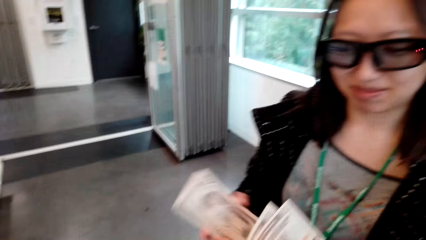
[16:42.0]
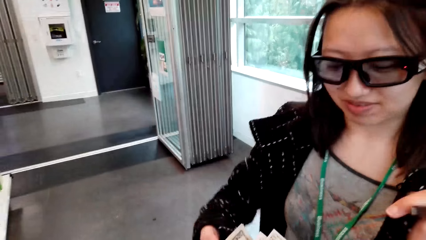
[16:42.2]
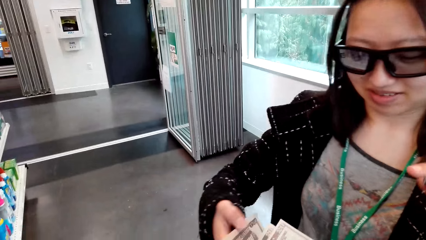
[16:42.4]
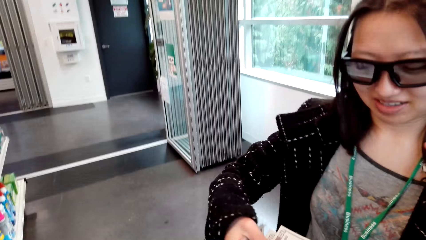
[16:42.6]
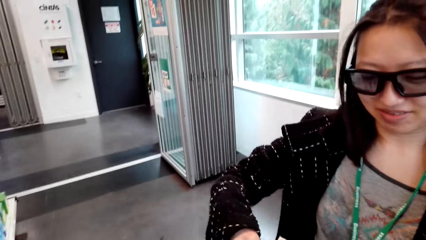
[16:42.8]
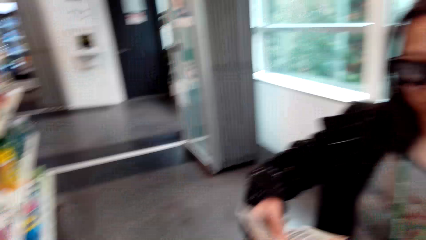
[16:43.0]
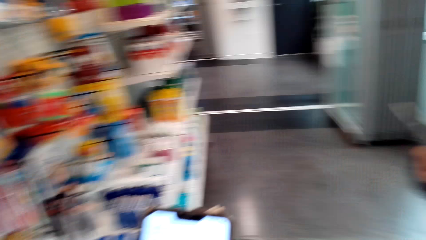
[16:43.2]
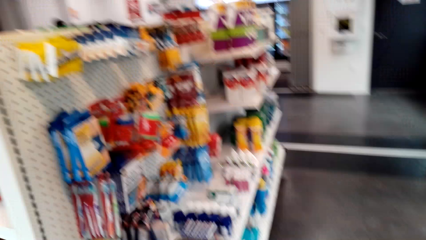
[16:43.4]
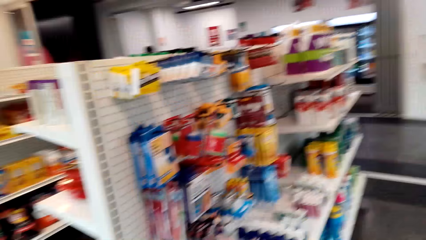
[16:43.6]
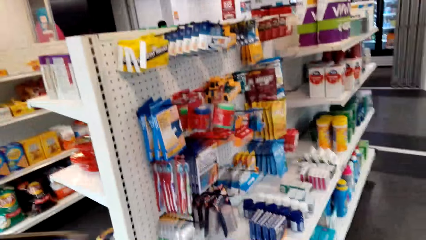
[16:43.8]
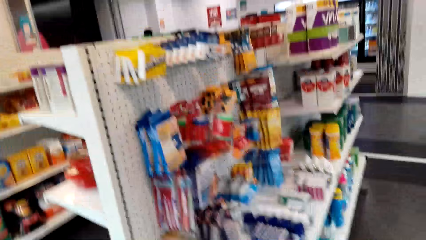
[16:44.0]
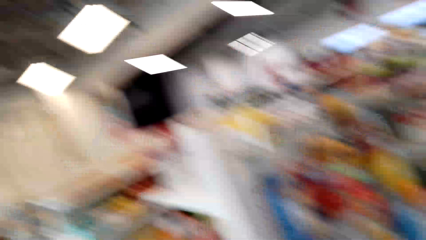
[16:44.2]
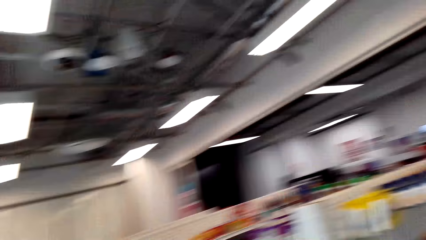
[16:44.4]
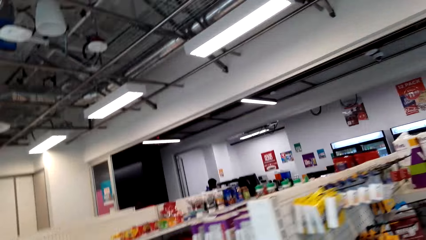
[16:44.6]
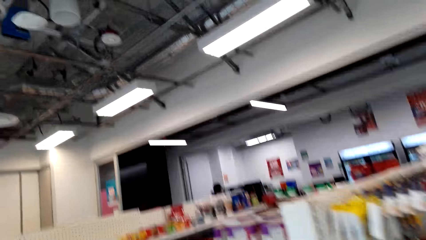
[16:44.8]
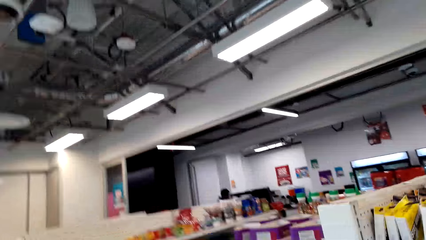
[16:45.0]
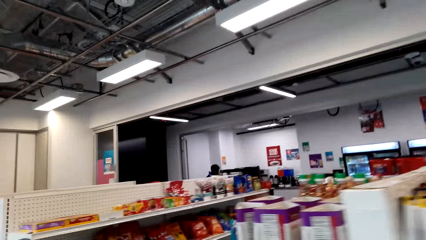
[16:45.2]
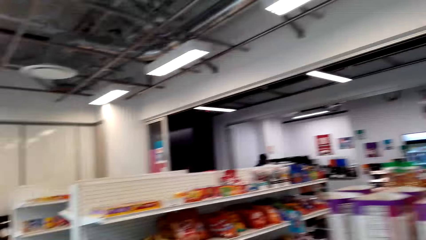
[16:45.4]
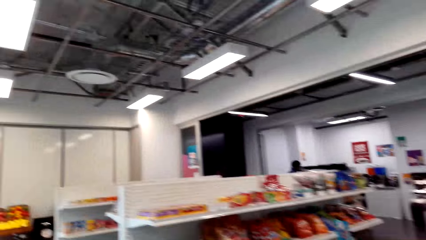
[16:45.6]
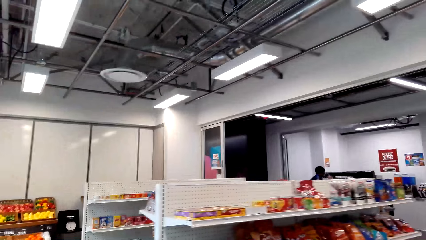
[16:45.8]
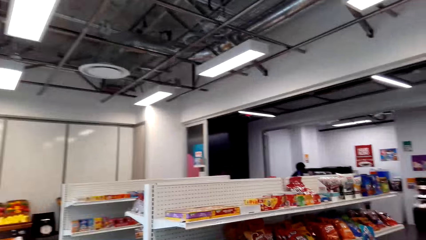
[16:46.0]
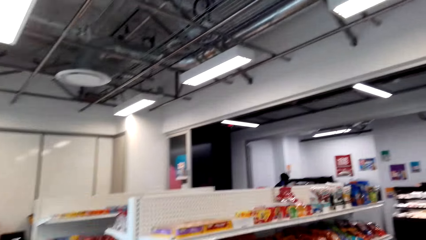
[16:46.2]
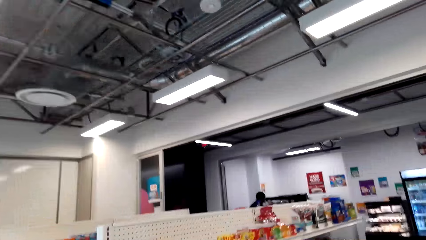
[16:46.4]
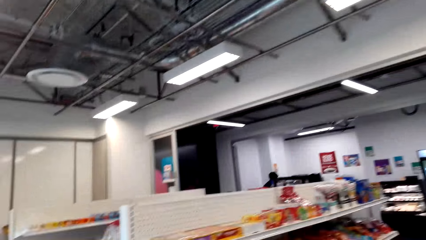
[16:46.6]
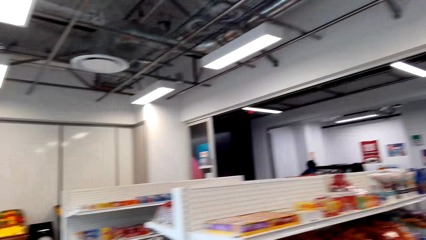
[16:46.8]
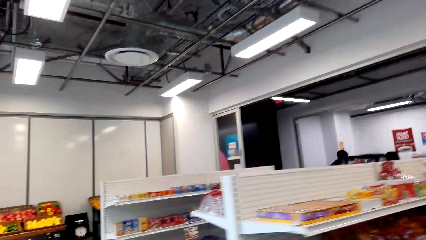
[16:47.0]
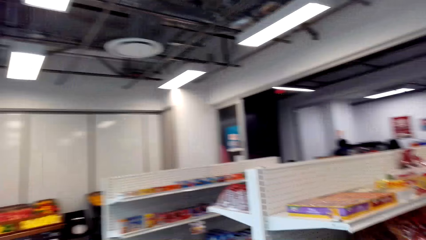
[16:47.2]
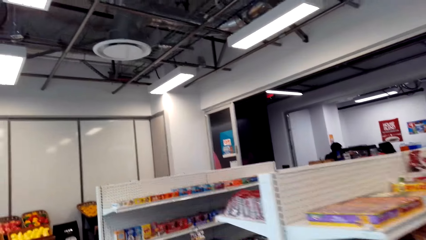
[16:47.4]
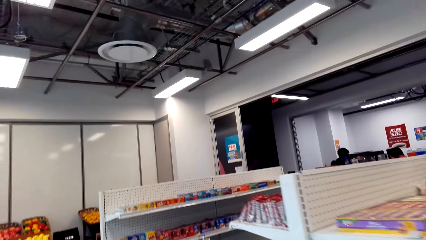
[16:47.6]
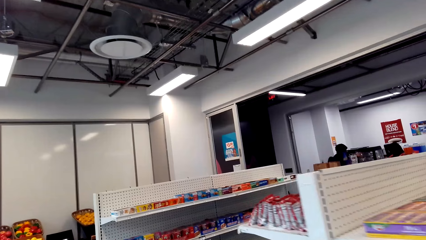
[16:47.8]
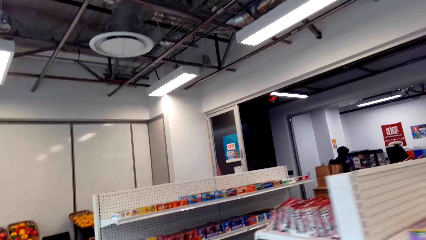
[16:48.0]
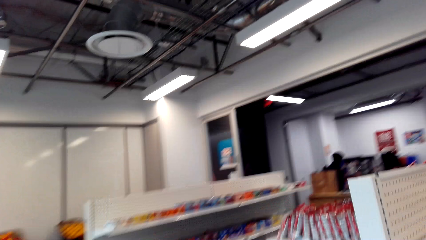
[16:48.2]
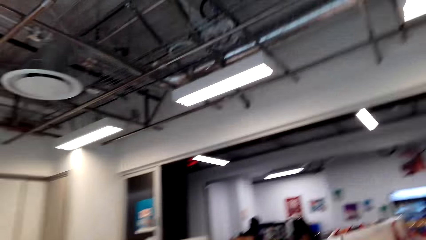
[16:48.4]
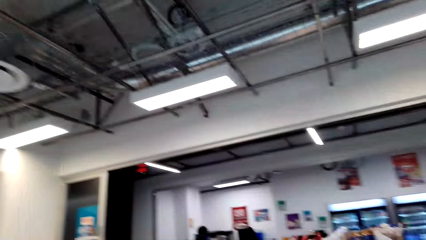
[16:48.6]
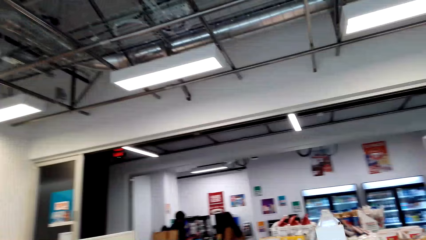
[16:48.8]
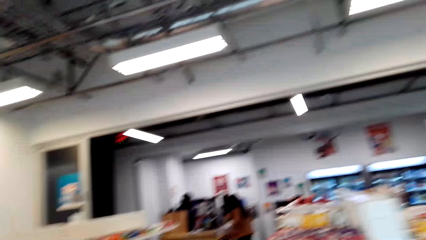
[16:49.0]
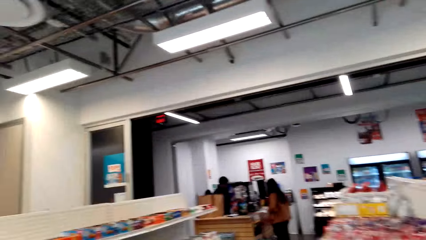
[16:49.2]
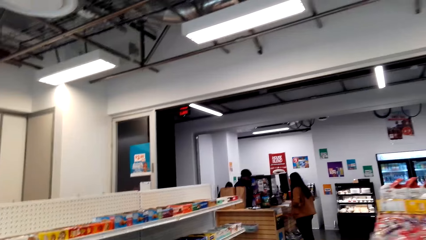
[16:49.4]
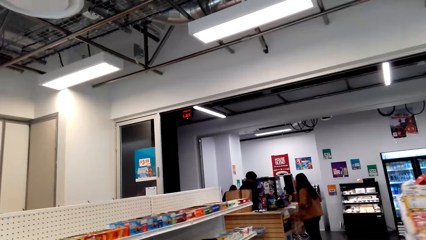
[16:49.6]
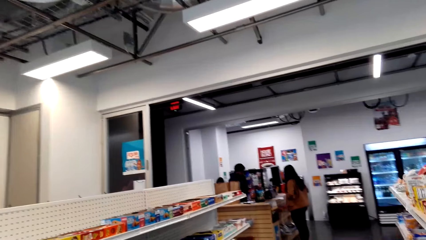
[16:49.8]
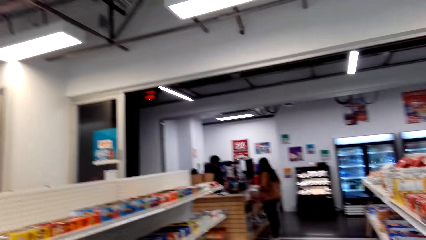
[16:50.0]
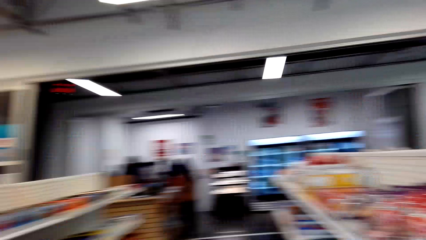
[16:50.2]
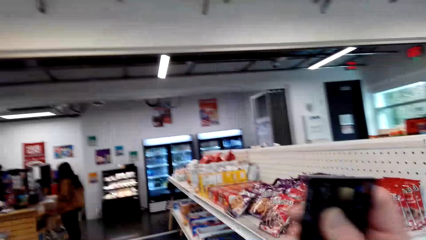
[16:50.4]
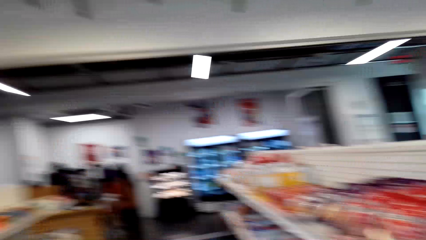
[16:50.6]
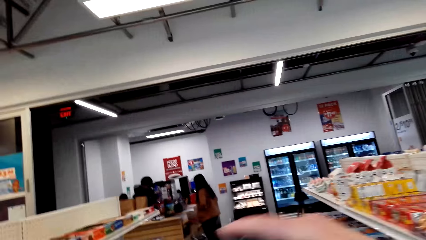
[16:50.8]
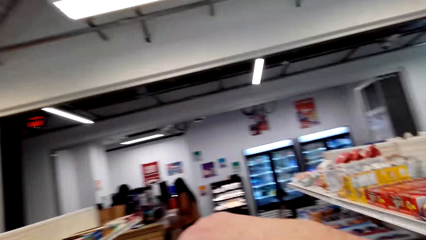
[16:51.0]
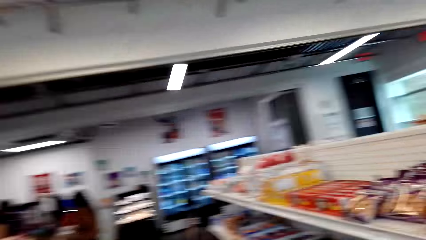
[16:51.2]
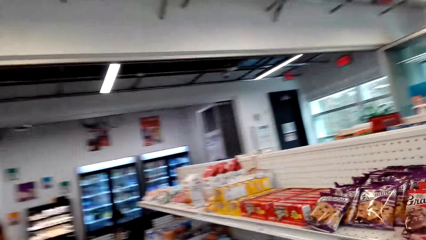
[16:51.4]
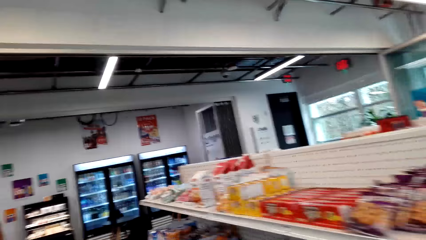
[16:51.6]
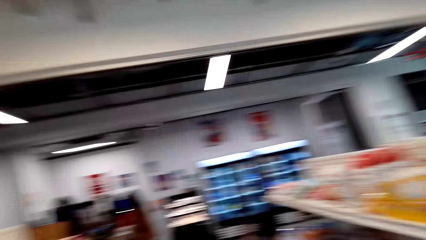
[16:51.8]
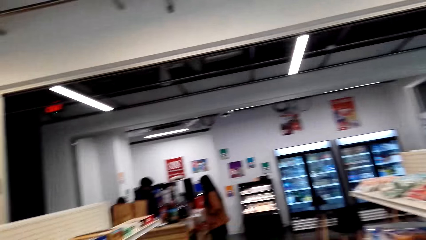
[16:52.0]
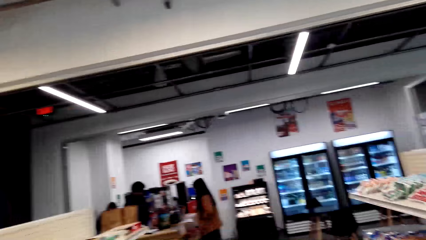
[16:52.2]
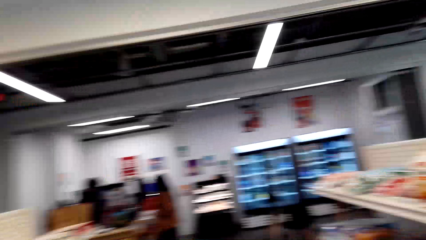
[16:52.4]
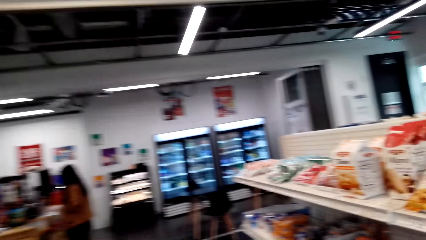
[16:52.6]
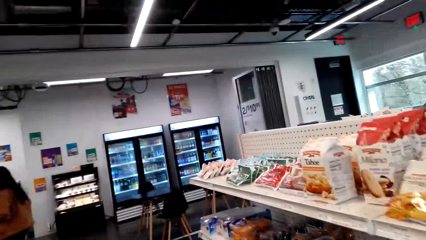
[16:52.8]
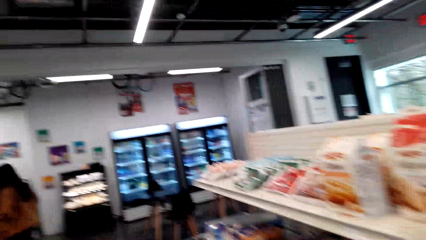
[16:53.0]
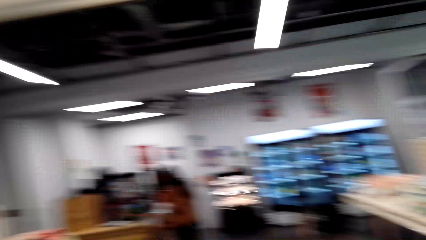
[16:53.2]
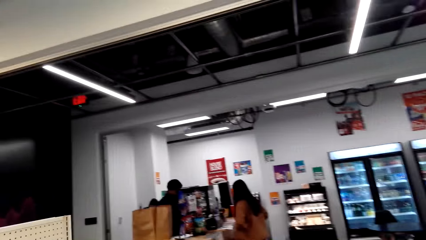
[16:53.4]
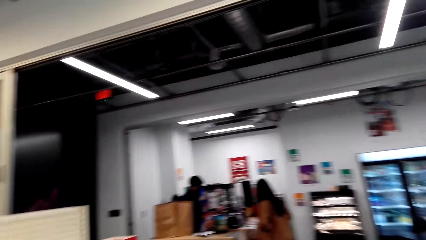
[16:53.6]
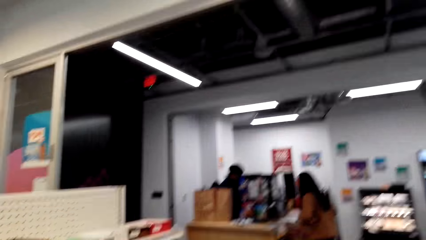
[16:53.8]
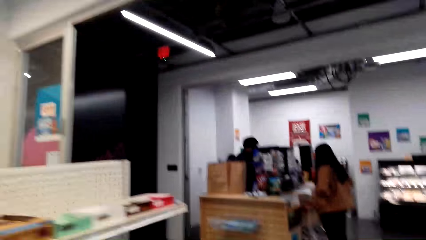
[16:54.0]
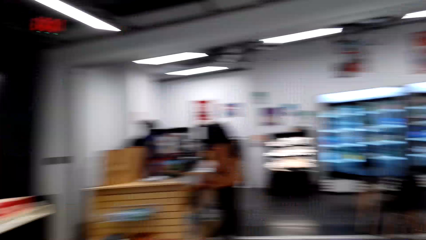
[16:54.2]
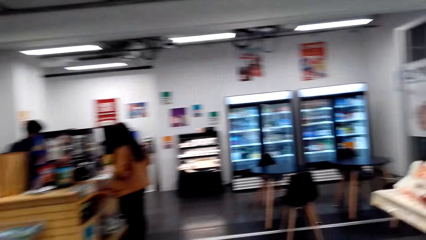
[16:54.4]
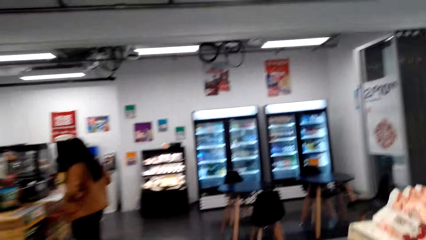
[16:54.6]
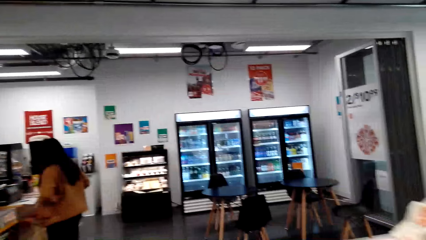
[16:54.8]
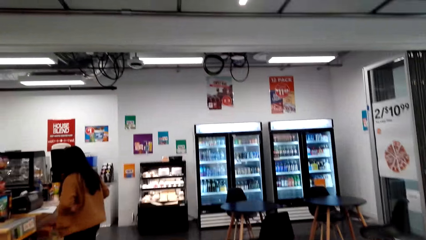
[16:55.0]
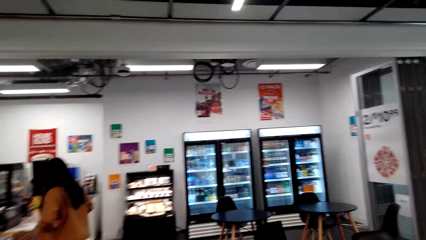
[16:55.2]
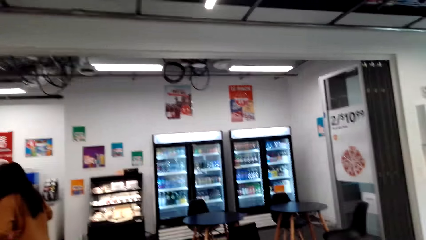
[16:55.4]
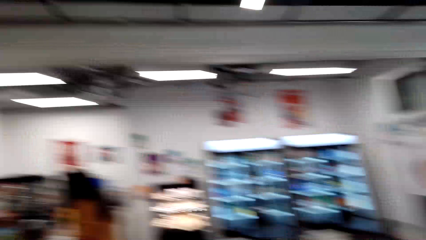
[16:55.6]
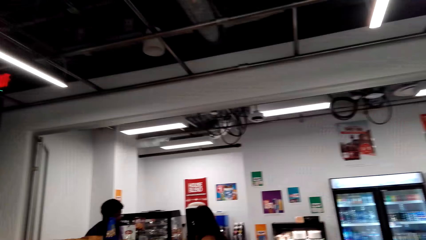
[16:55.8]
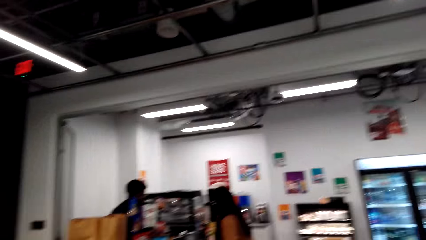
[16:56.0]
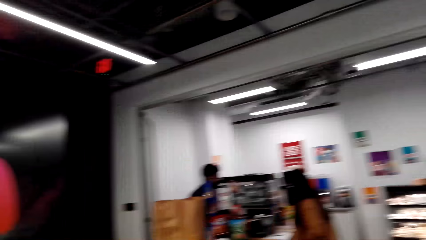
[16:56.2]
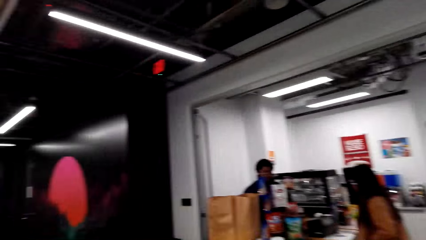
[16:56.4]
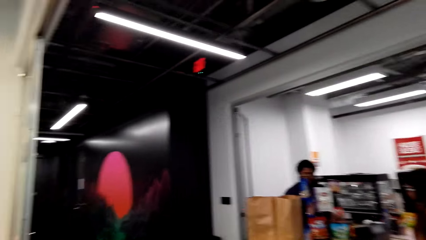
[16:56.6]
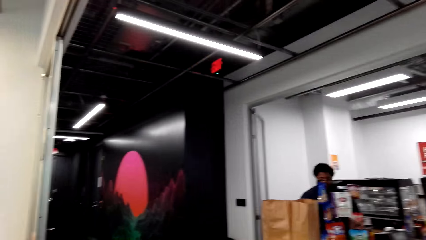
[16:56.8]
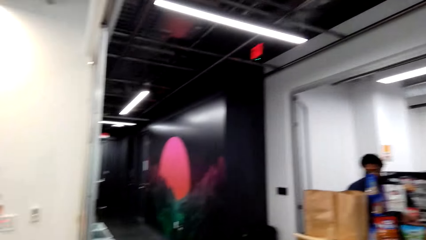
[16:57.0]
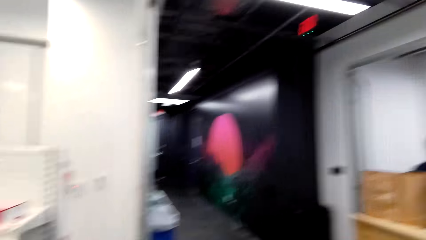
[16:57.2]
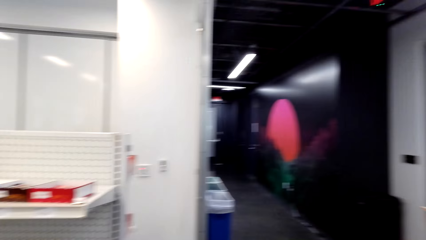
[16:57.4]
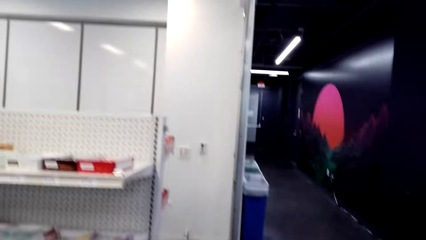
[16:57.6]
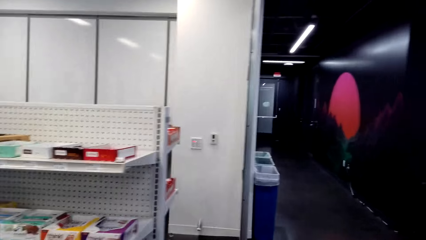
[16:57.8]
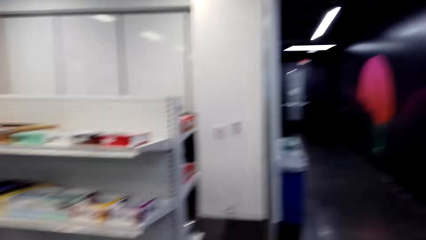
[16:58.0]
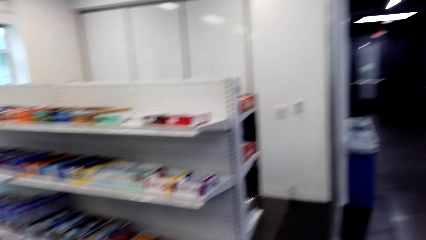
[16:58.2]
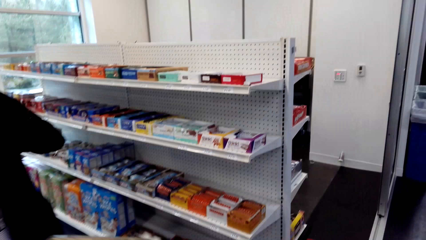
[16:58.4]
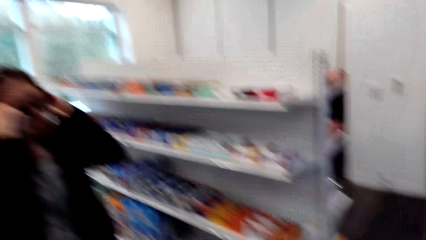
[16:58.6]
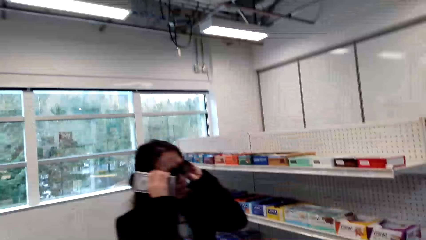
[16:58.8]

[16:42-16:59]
A lady takes the money with the right hand. The camera wearer walks in the supermarket. They look around the supermarket. They speak to the lady. They walk in the supermarket. They speak to the lady. They walk in the supermarket. They speak to the lady.
